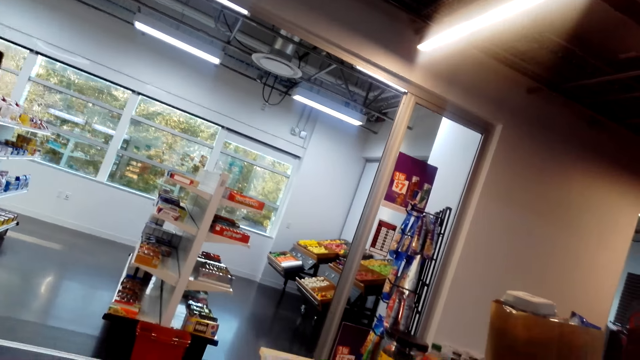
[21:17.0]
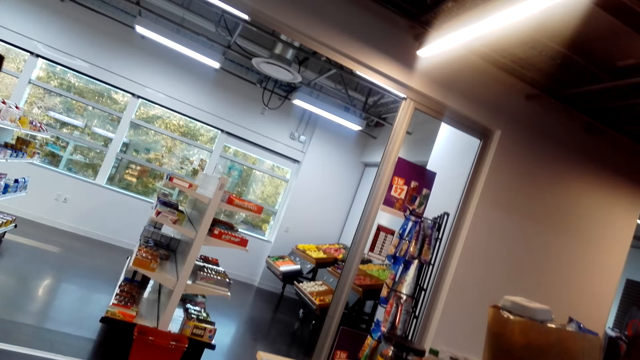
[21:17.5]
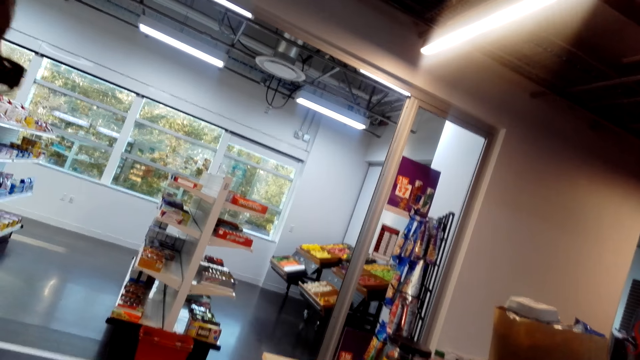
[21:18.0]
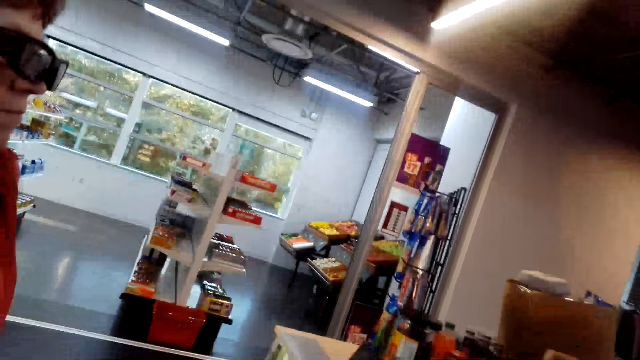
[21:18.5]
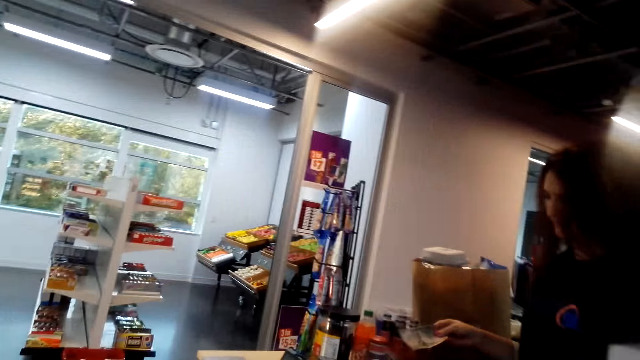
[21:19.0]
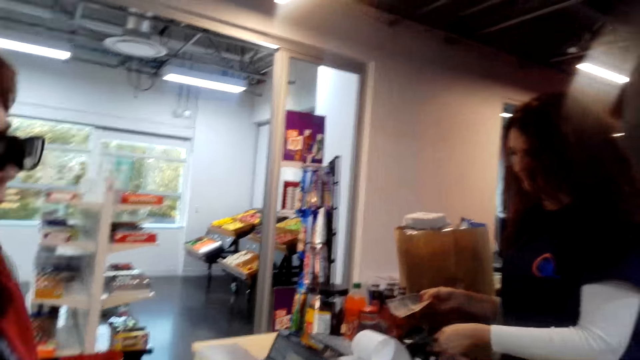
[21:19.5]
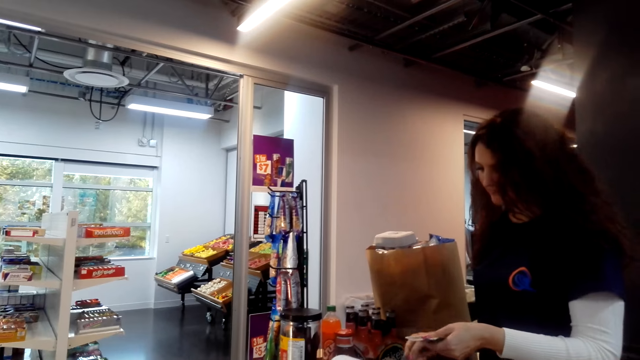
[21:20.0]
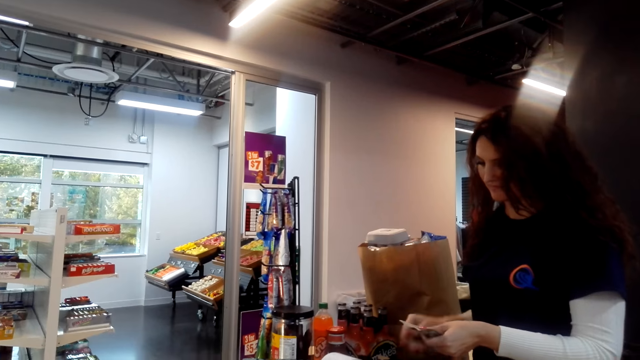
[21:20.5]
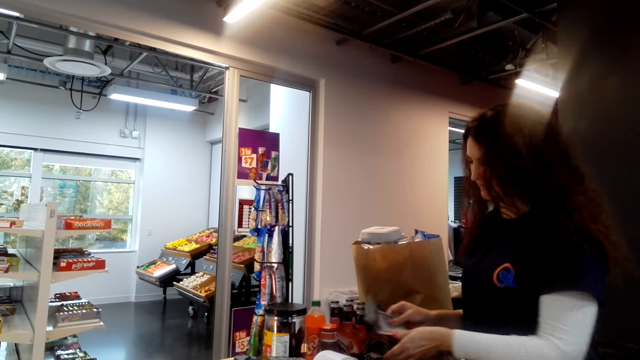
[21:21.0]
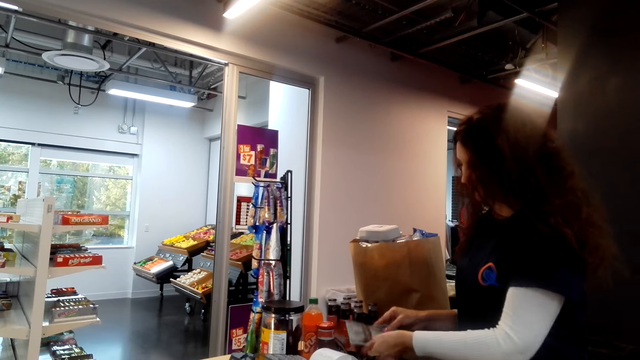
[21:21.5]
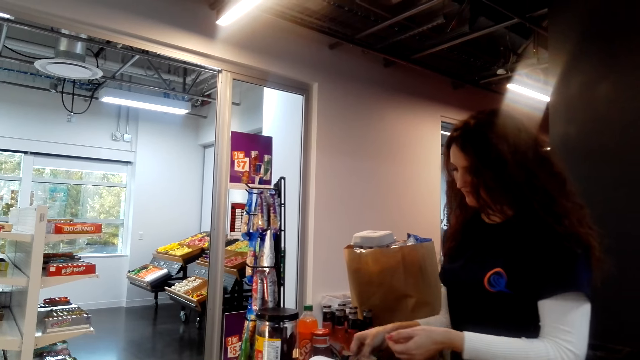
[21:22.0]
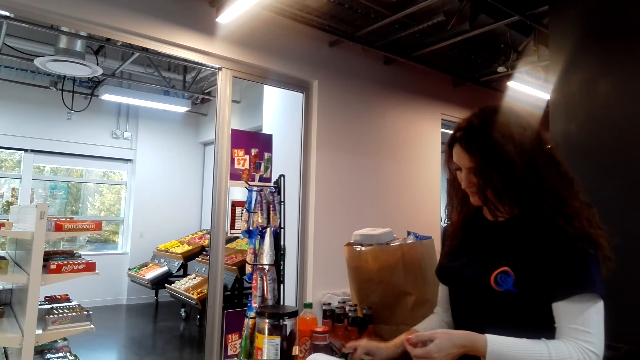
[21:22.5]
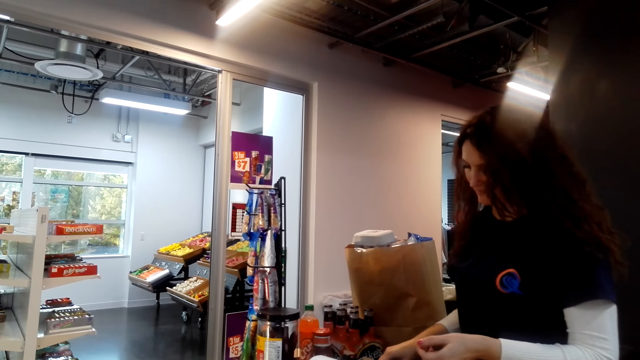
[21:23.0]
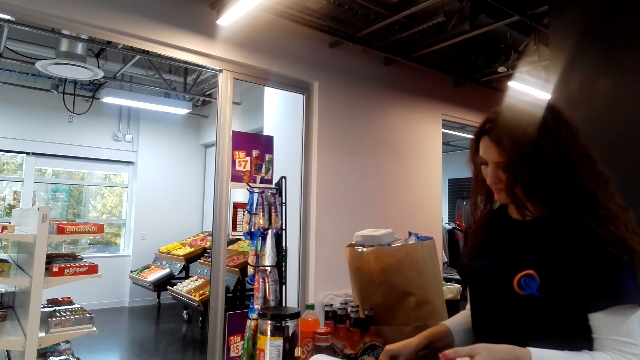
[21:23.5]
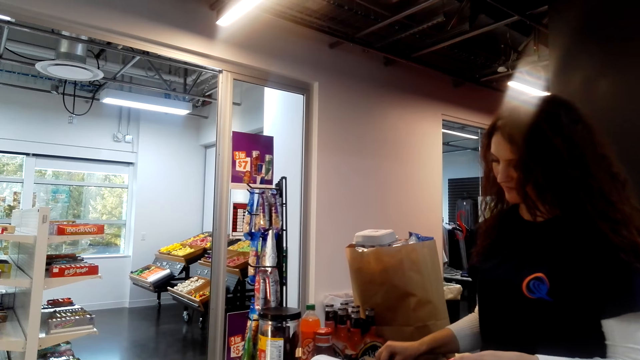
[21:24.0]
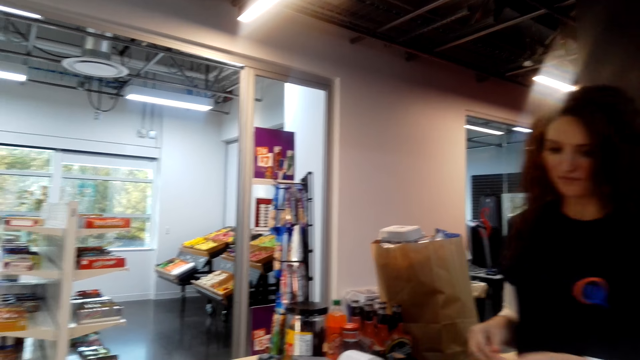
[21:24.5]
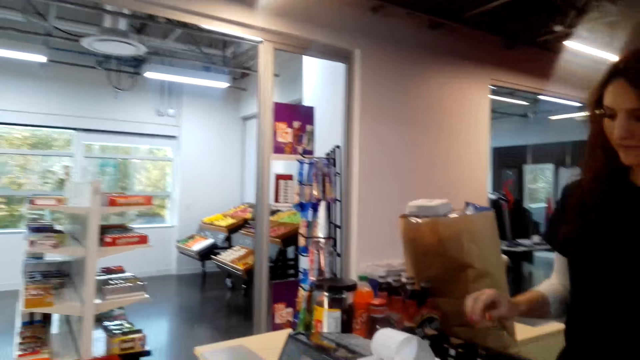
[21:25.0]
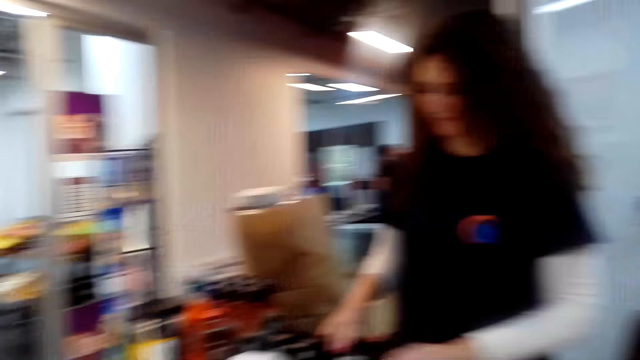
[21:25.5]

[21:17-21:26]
A cashier holds notes of money. Another cashier holds money.

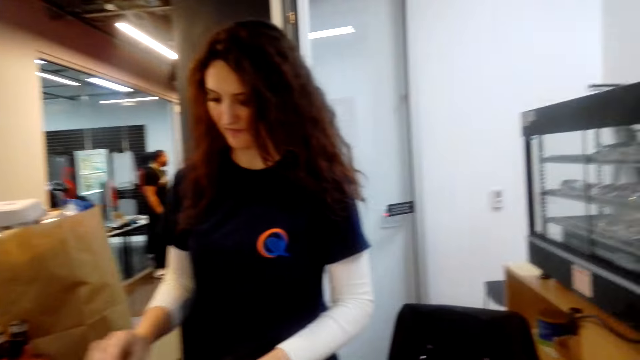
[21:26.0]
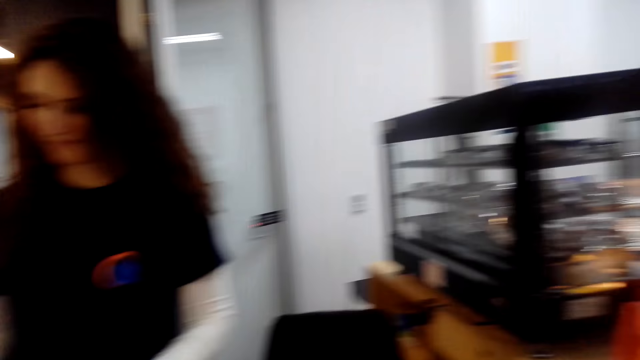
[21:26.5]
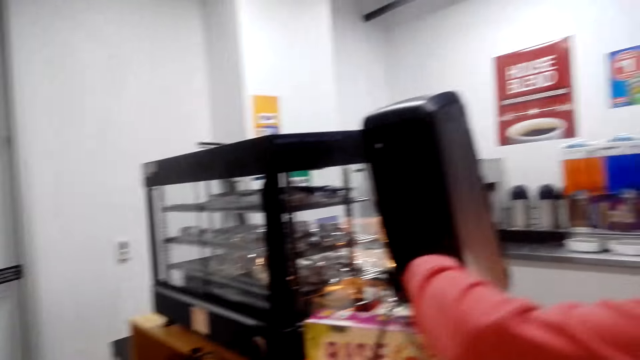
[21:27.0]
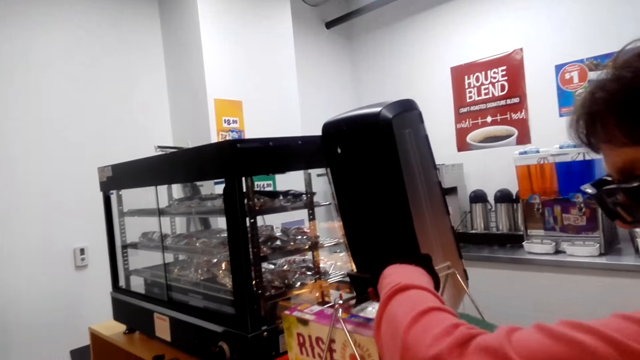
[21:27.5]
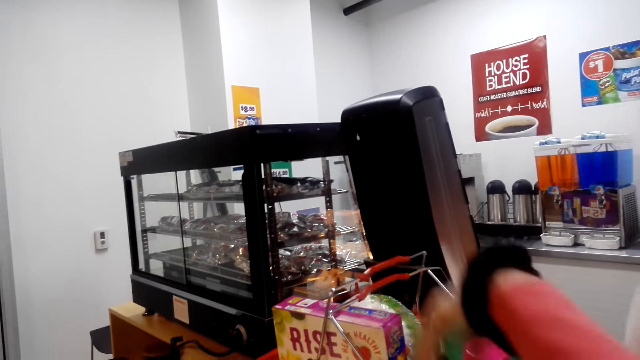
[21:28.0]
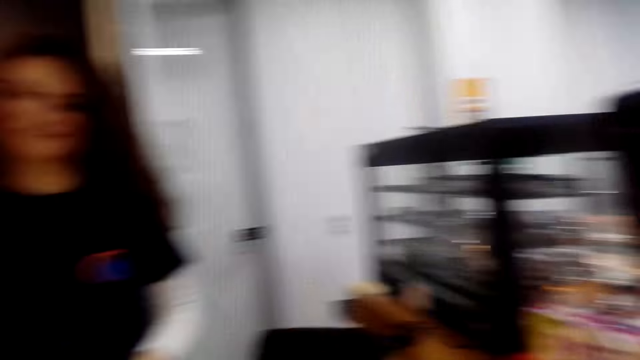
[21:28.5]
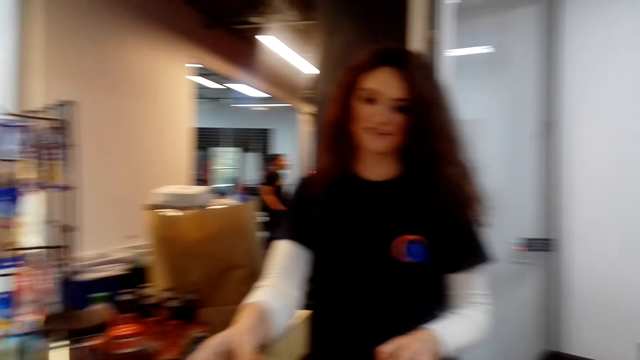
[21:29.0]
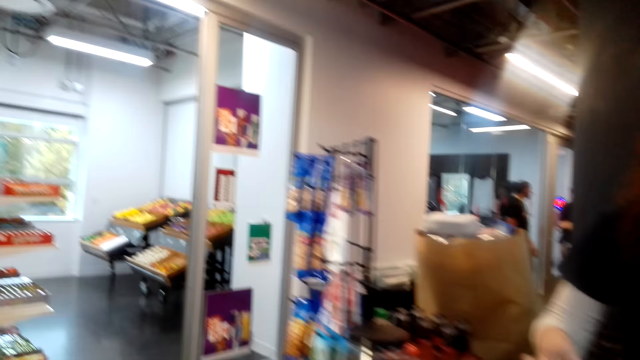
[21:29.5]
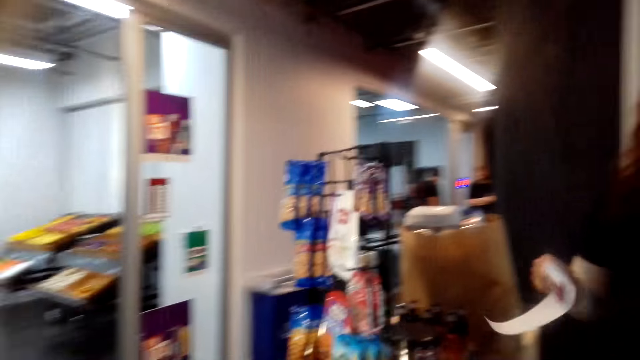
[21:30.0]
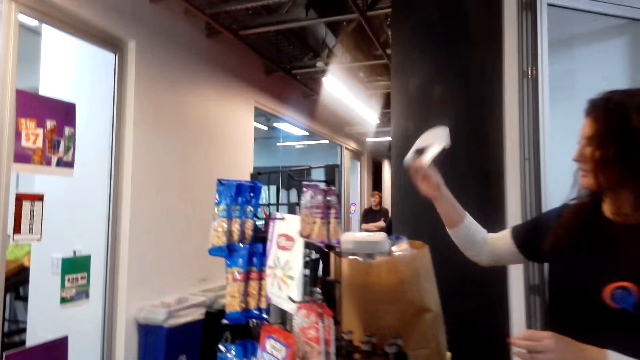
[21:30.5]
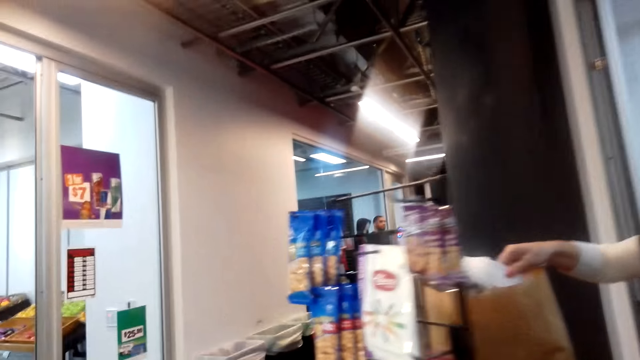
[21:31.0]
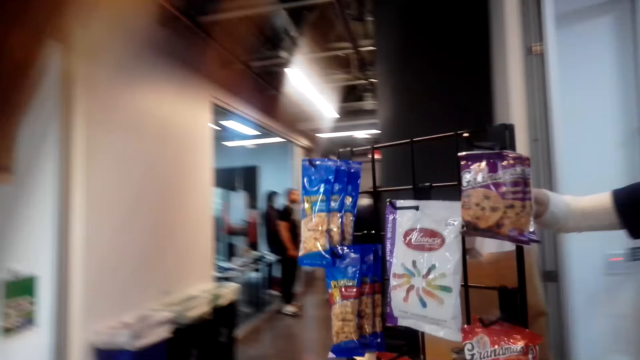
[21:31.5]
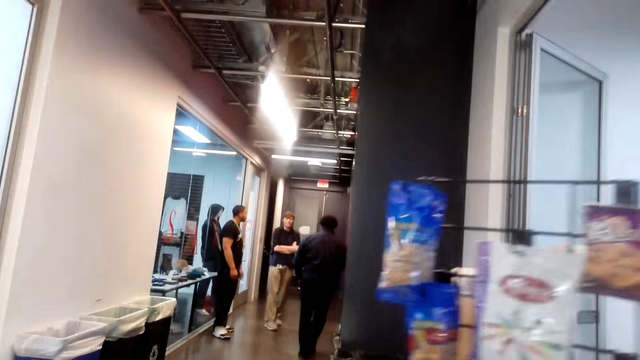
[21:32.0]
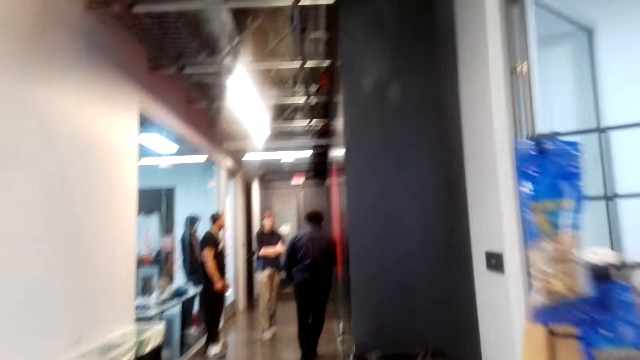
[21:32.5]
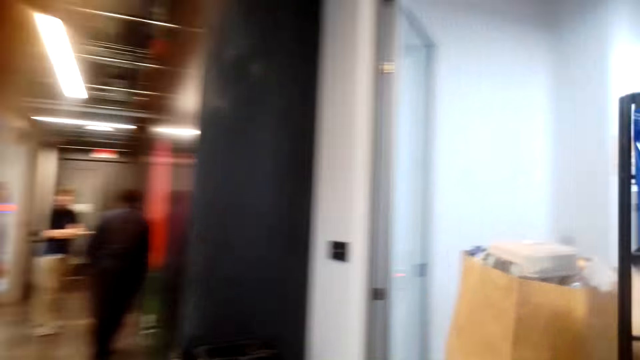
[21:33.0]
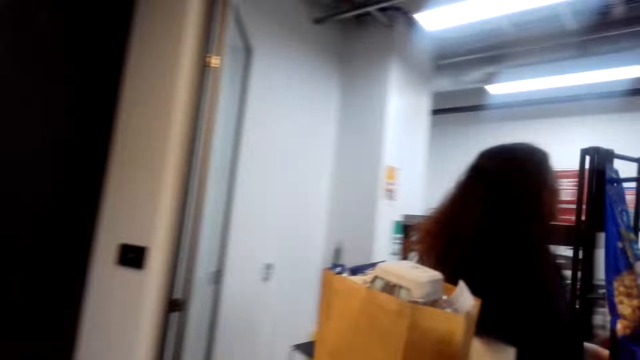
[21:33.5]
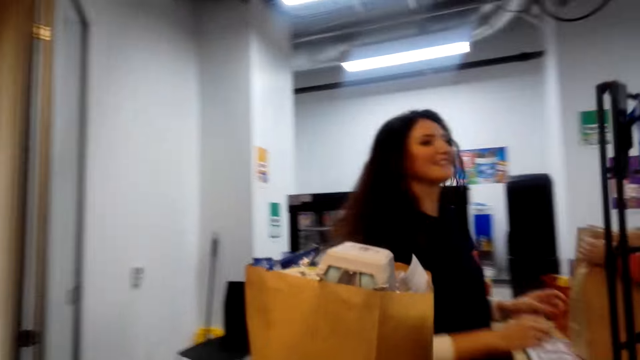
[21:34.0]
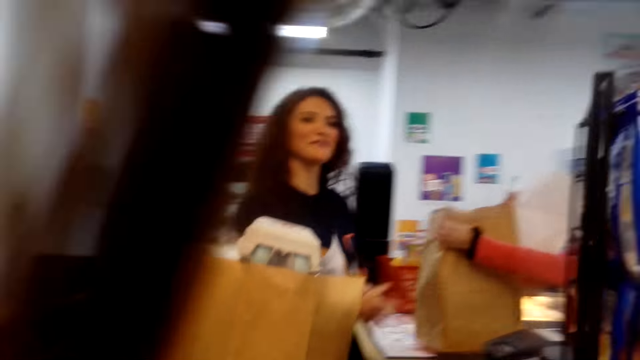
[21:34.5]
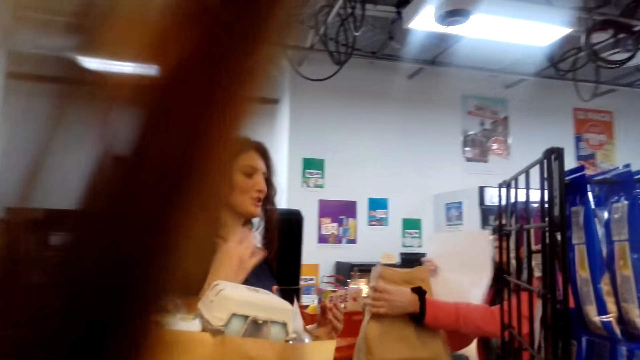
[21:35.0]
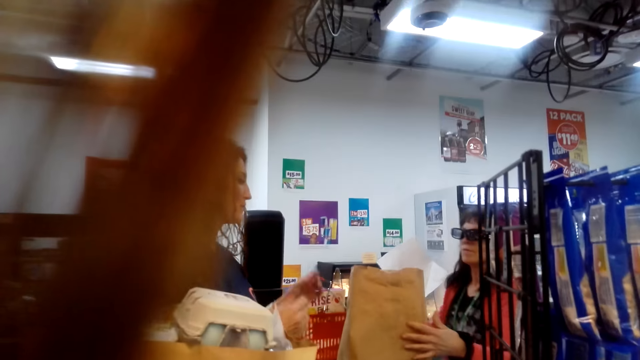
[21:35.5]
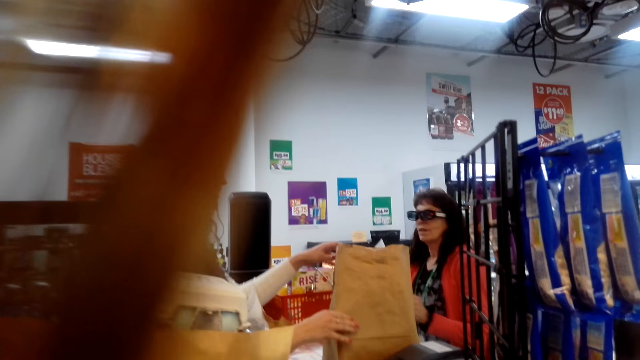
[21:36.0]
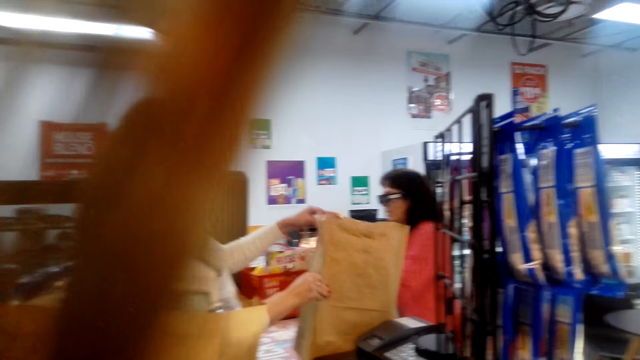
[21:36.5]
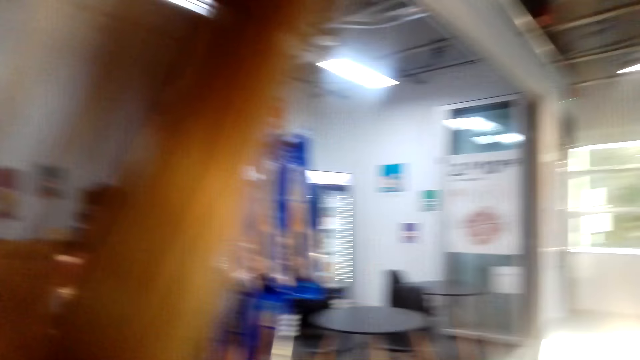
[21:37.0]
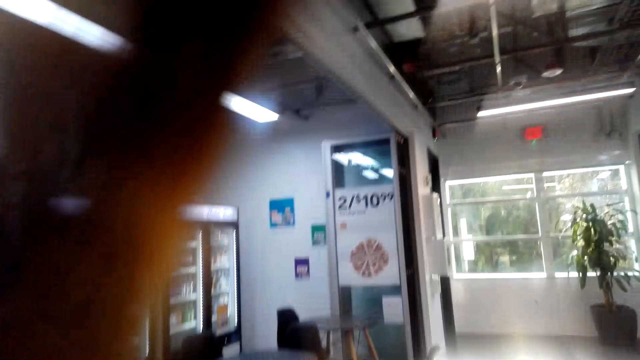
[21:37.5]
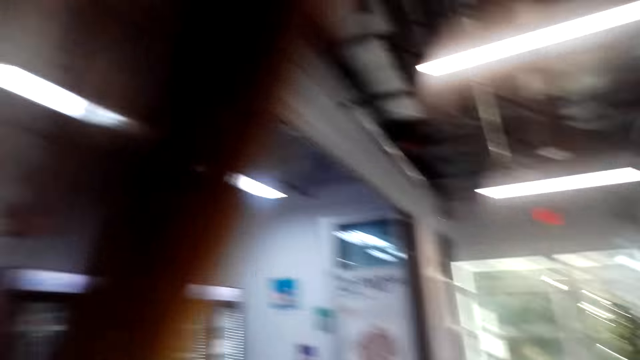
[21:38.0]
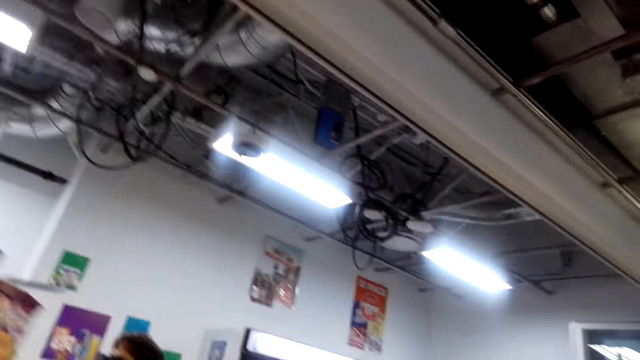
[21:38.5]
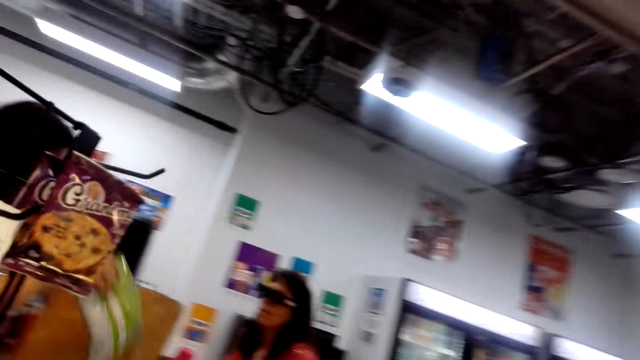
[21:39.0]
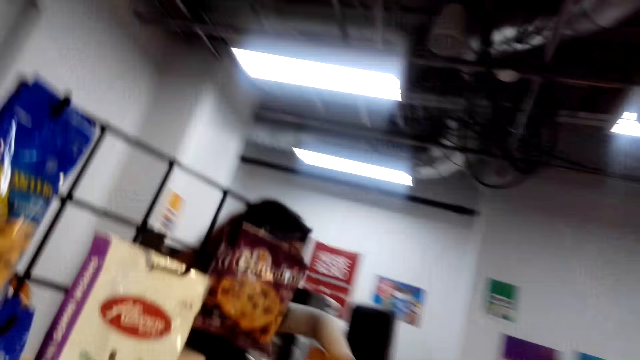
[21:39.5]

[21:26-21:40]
The camera wearer interacts with the cashier. They look around. A lady puts shopping on the counter. She holds the handles of a basket with the left hand. The camera wearer moves around. The cashier puts a receipt in a paper bag. The camera wearer interacts with the cashier. The lady holds the paper bag with both hands. She puts a carrier bag on the counter. The cashier holds the paper bag with both hands. The camera wearer looks around.
